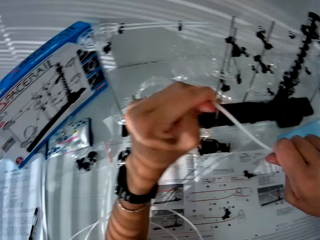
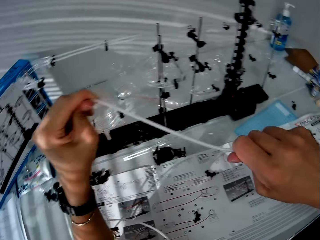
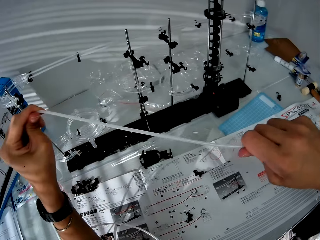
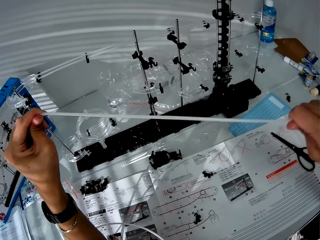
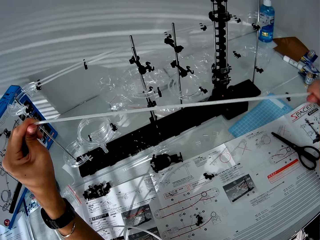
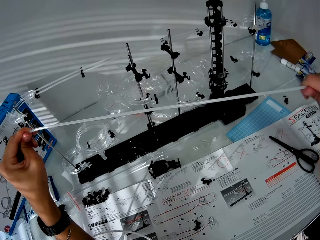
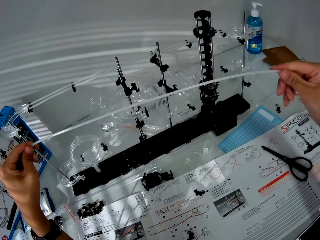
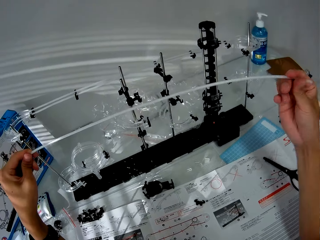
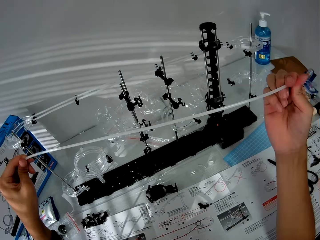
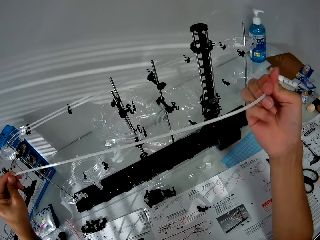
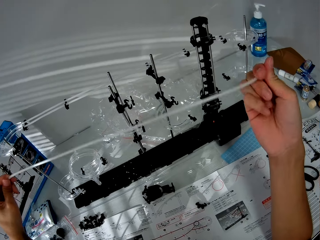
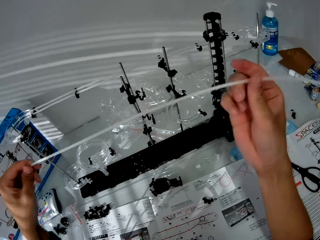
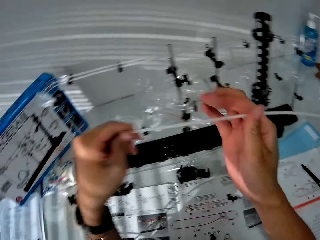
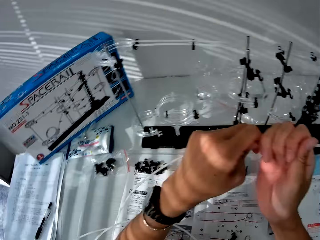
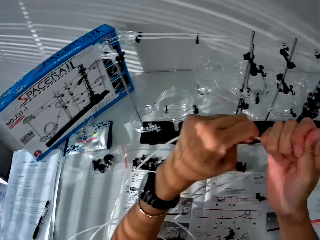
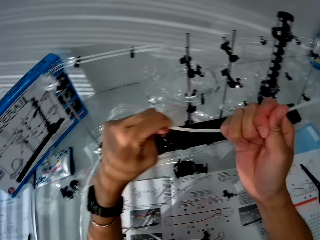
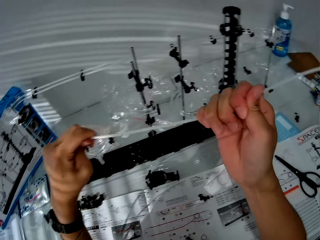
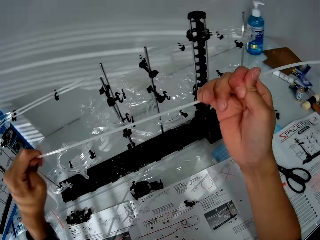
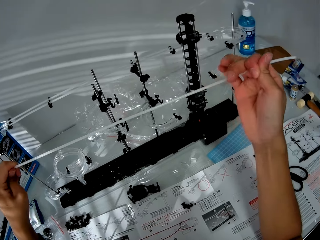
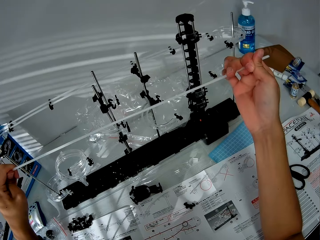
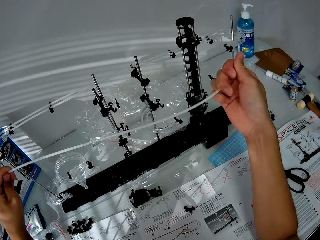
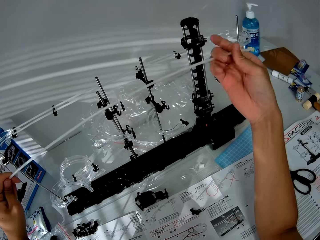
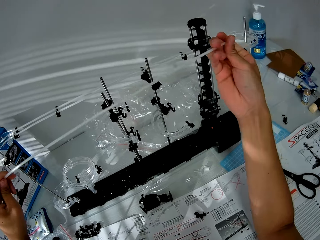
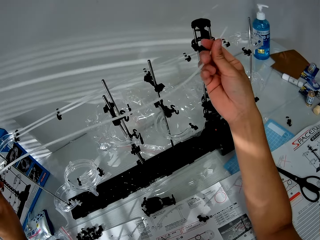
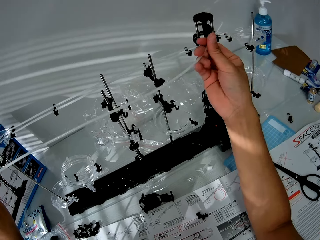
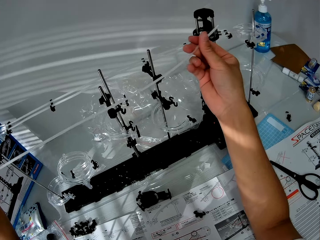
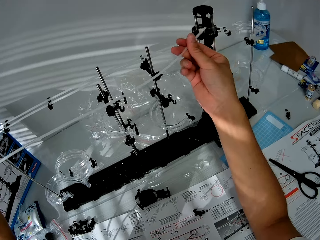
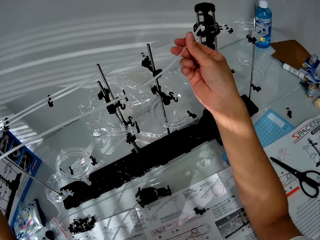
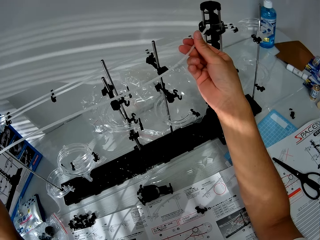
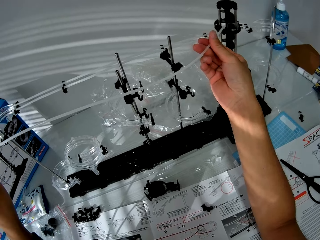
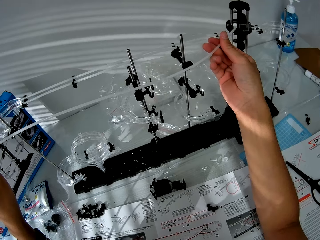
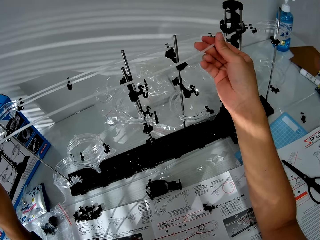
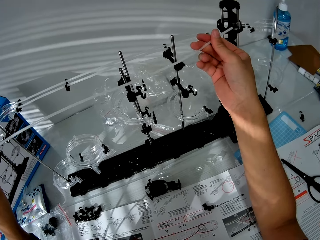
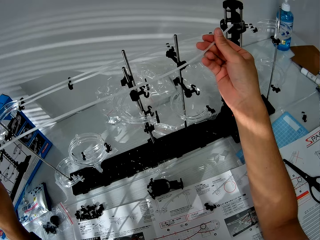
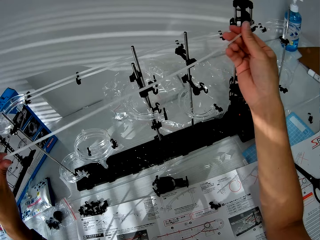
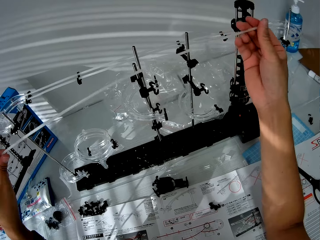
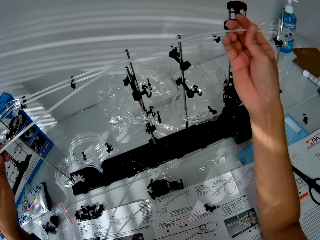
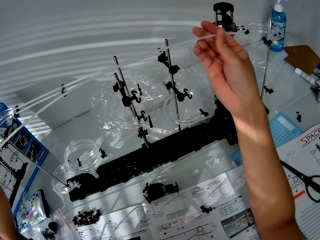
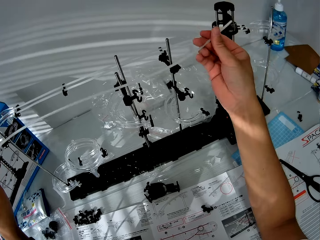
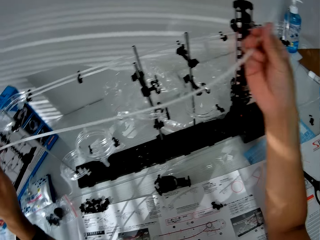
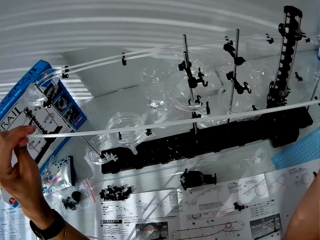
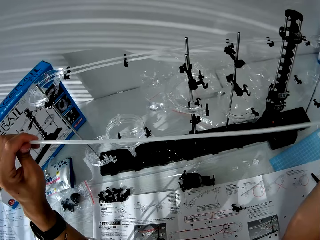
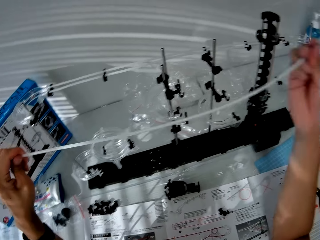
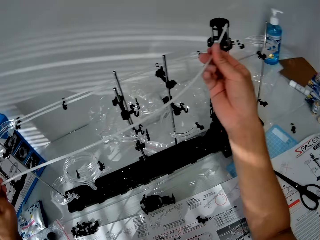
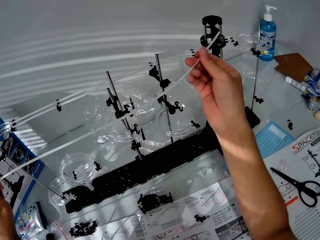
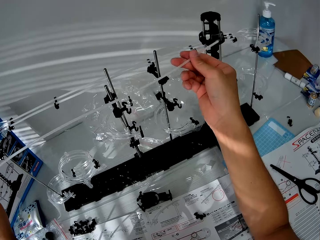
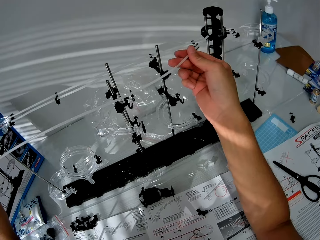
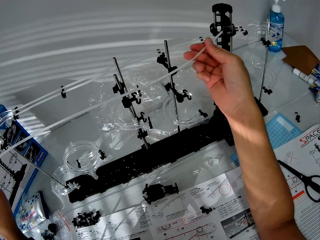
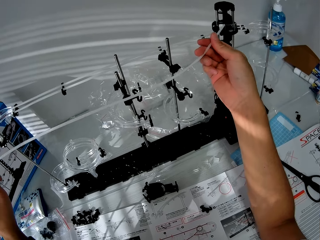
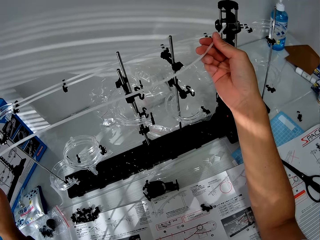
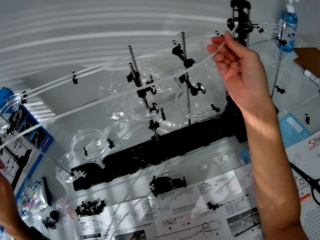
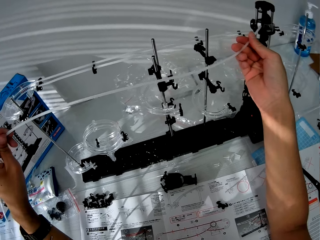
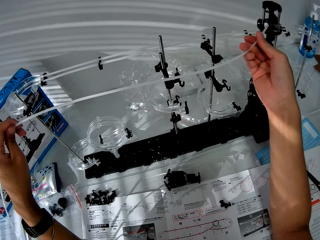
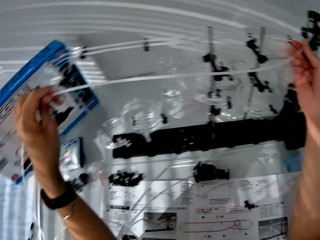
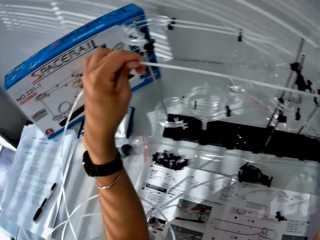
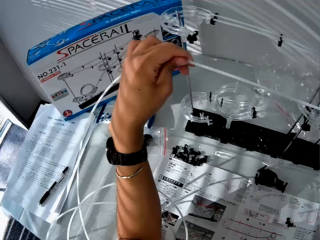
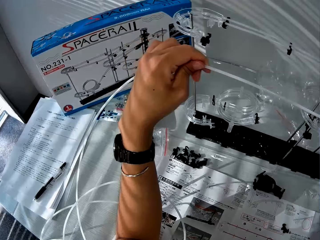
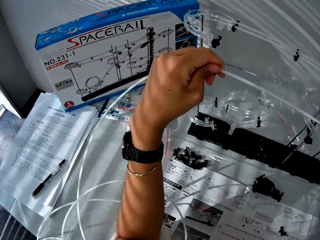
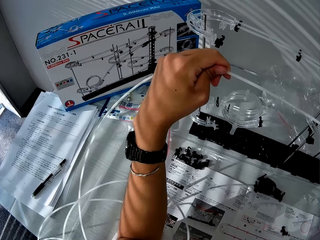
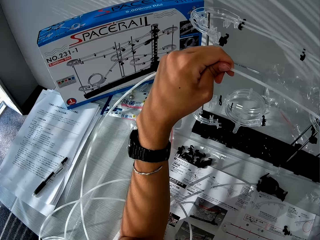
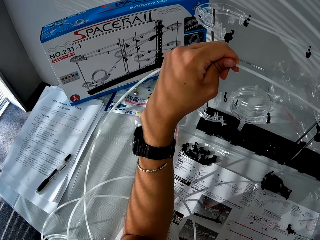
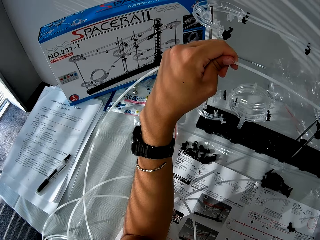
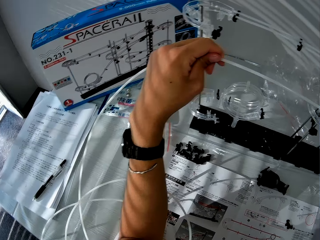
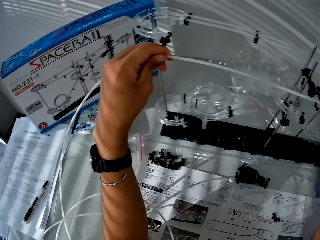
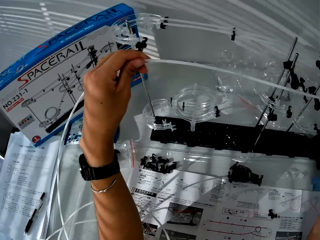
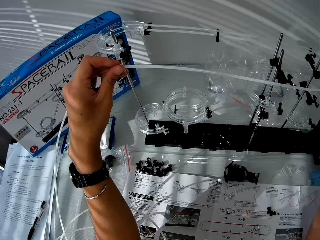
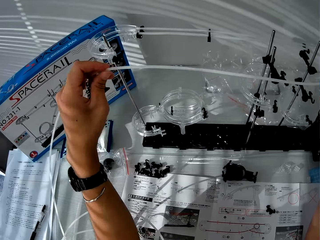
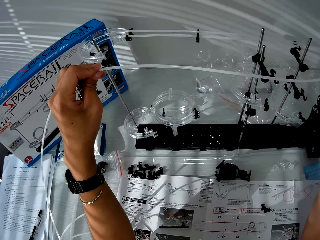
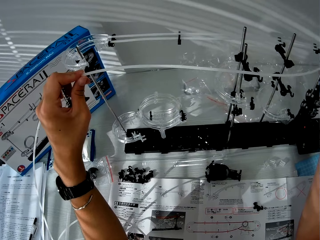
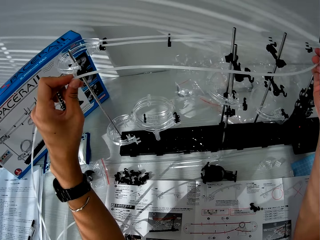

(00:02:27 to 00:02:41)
The camera wearer looks at the standard rail. They set the space rail pipe close to the space rail.

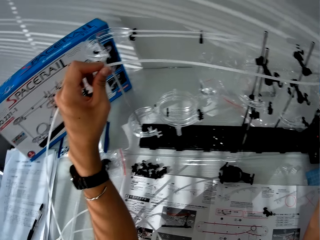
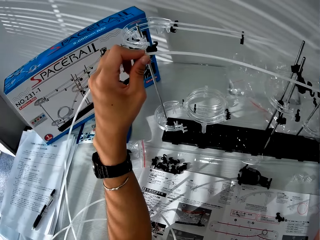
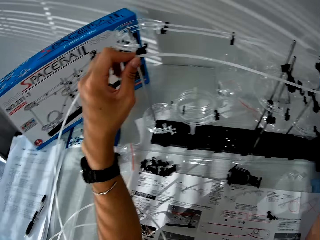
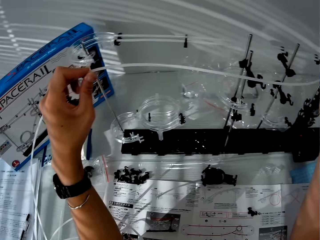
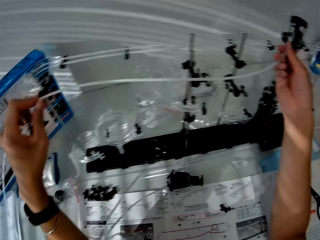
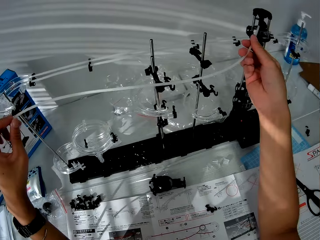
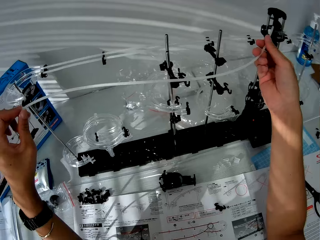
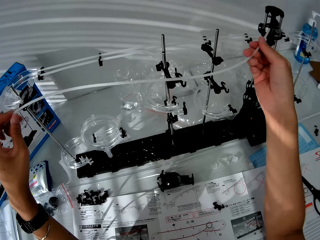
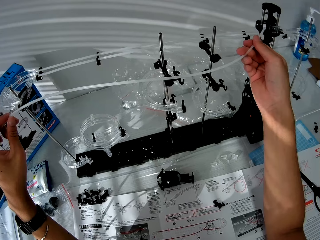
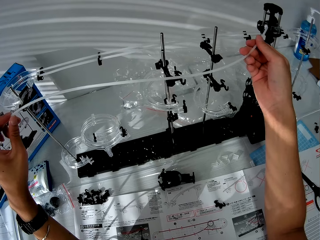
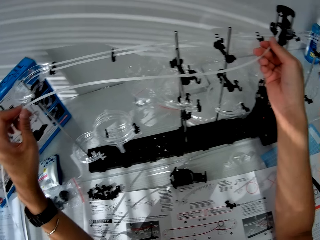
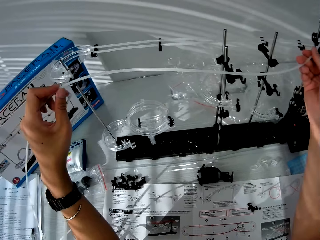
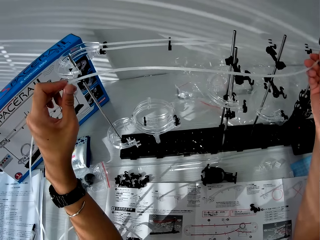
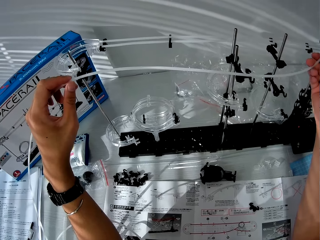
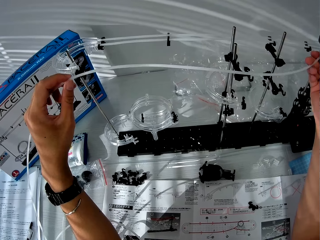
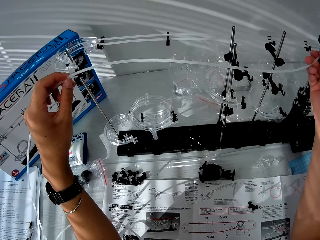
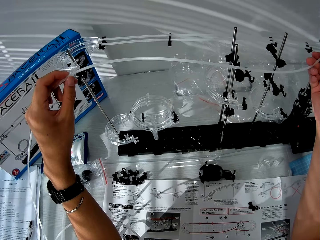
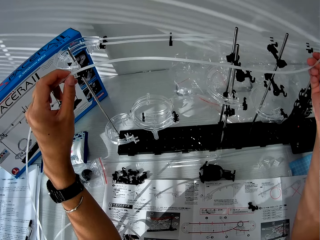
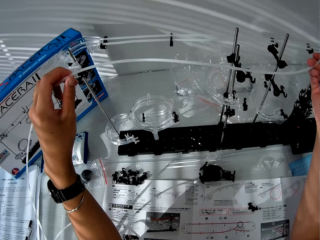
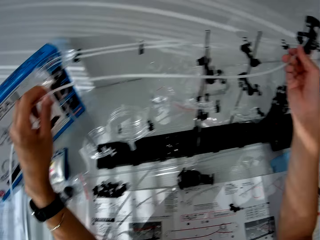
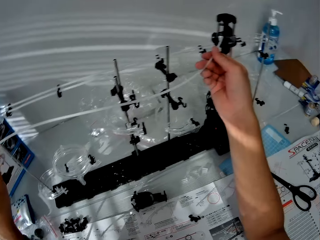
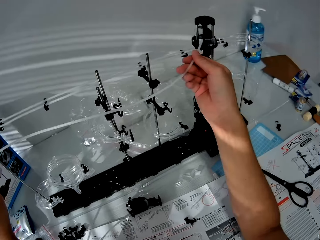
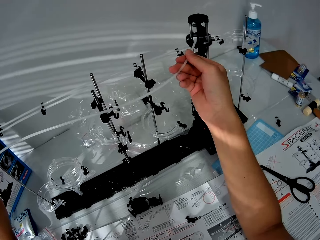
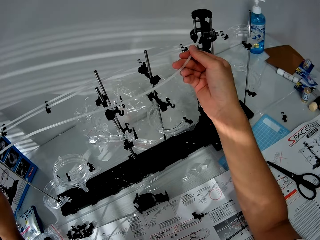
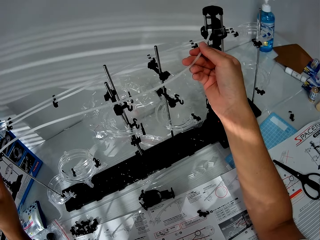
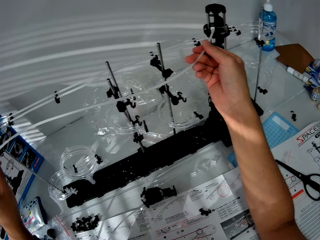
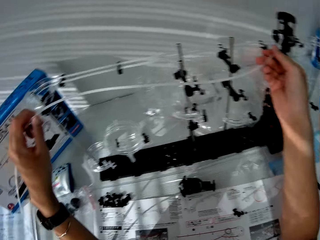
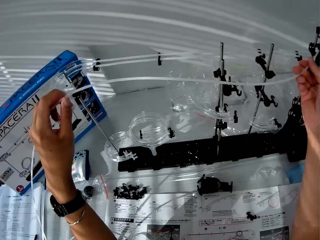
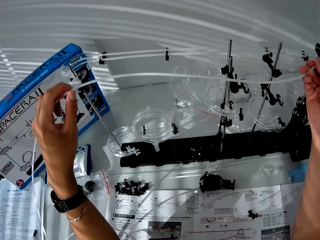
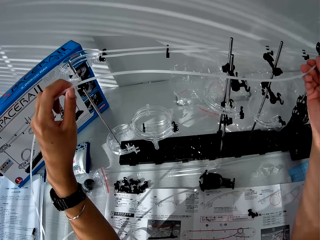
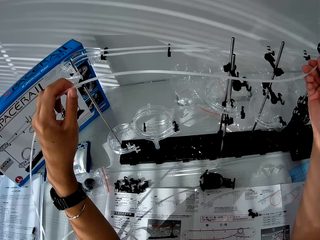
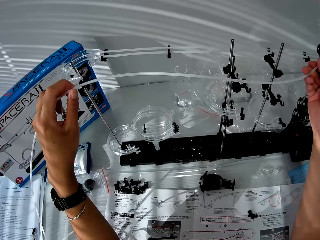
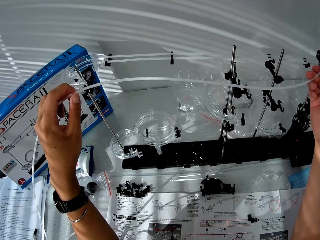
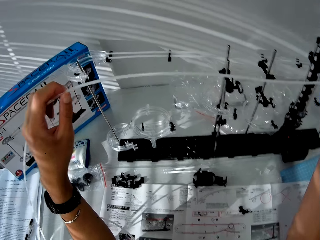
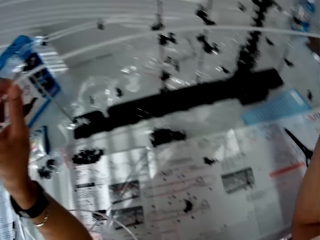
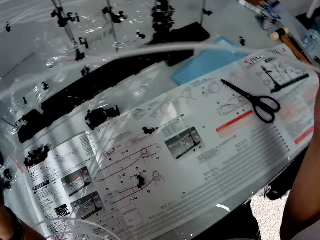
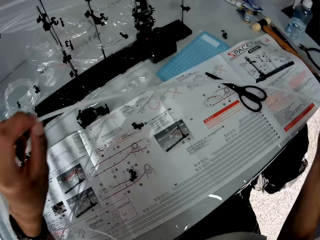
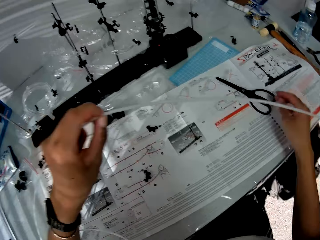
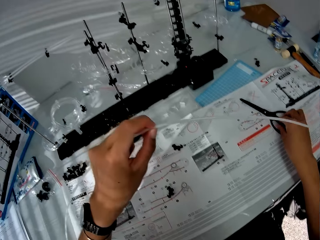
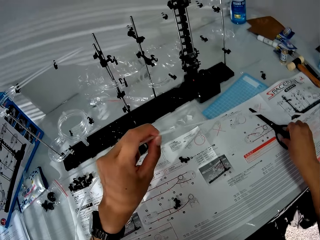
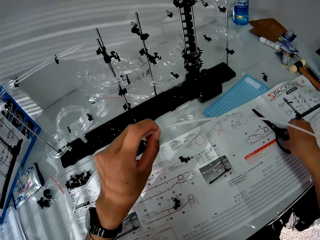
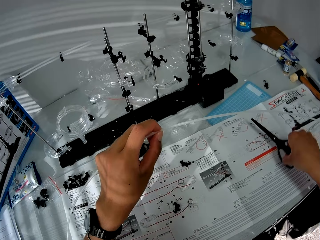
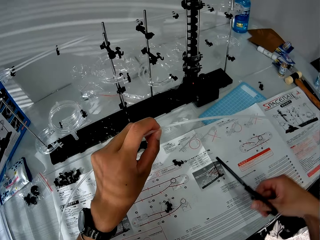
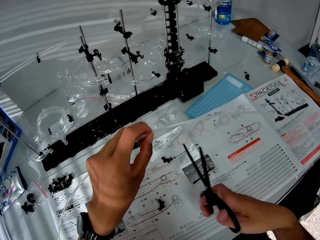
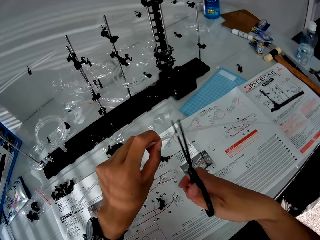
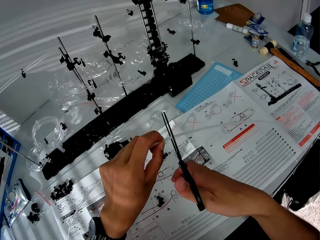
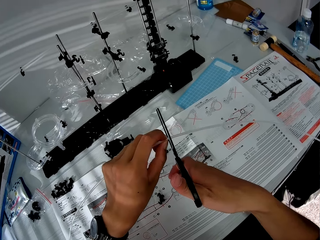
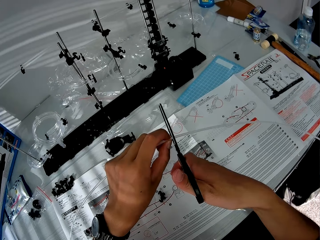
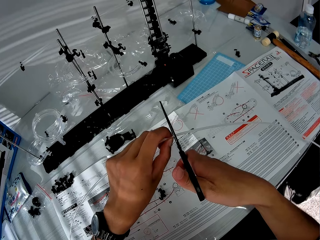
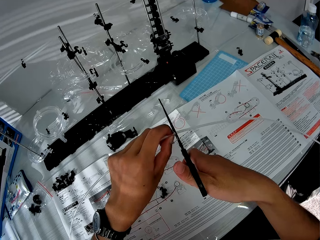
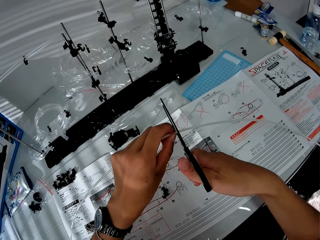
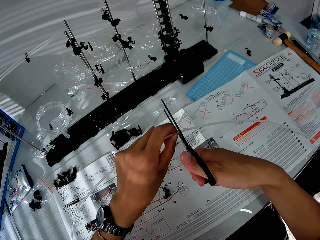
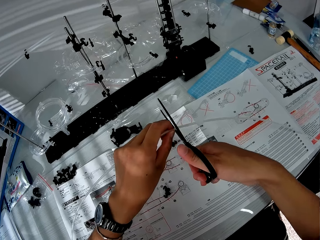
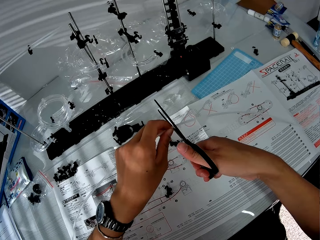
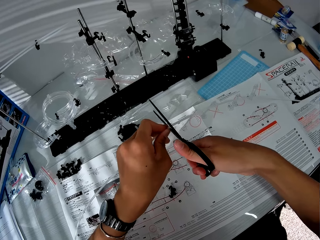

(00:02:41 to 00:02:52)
The camera wearer removes the space rail pipe from the space rail. They pick up the pair of scissors from the table. They cut the space rail pipe with the pair of scissors.
